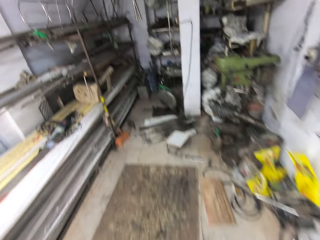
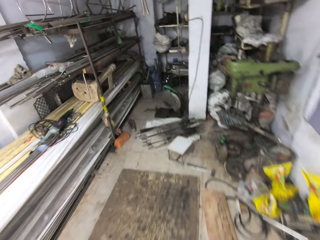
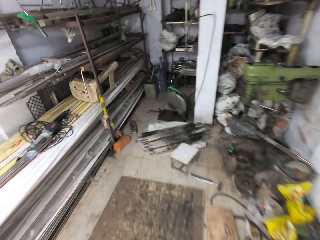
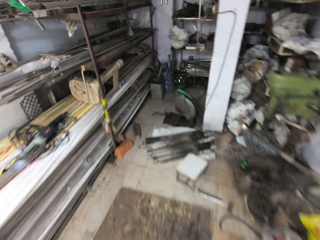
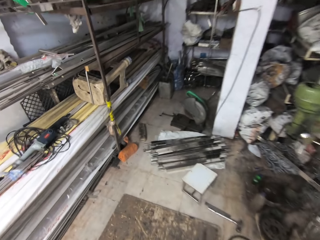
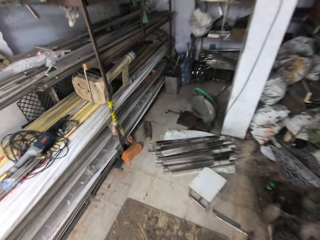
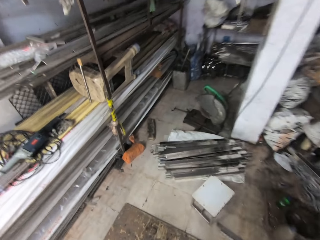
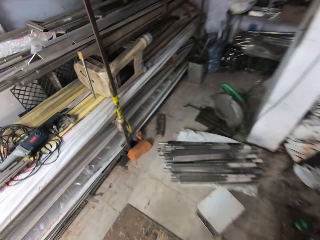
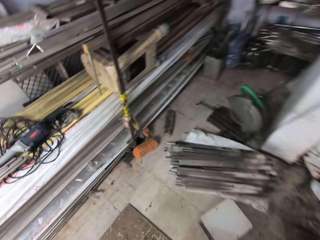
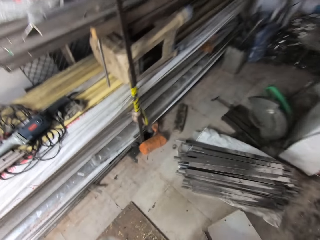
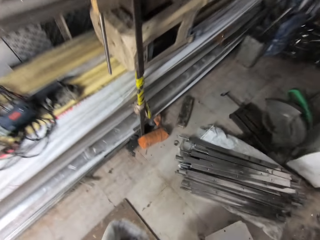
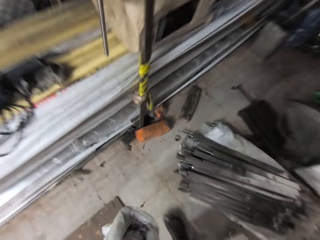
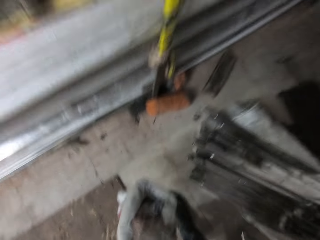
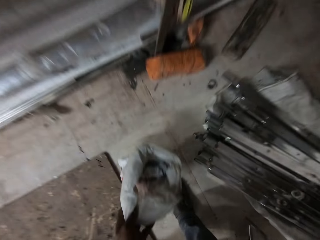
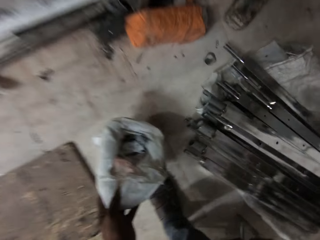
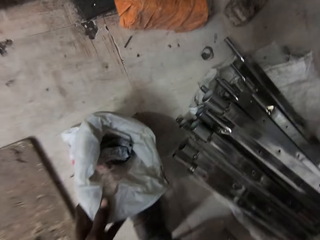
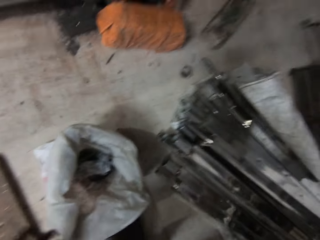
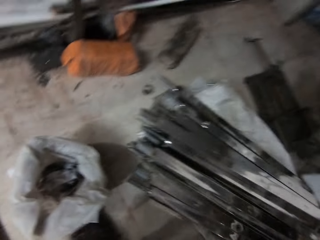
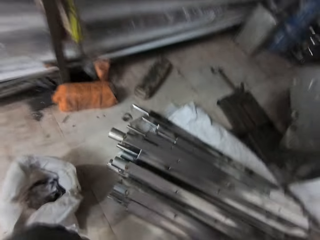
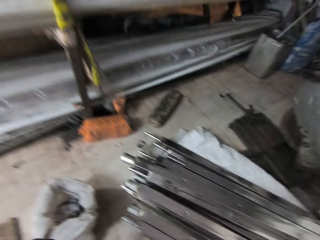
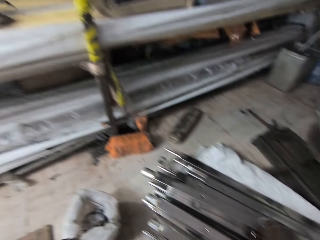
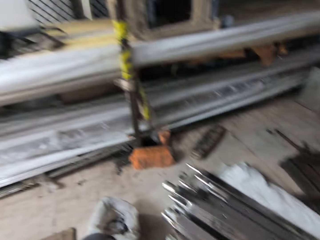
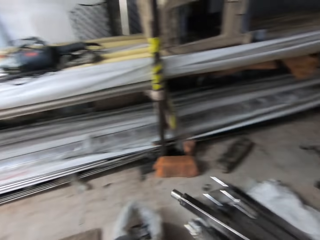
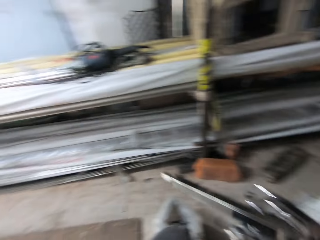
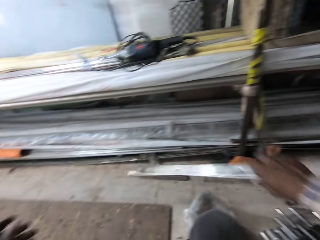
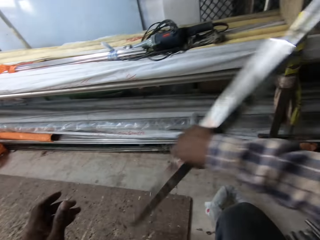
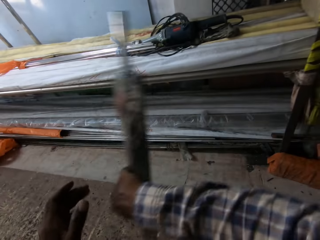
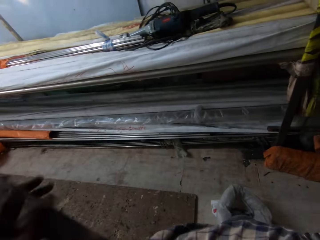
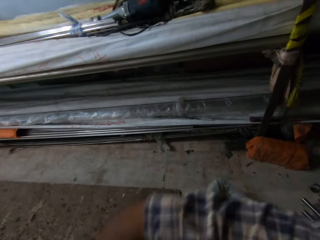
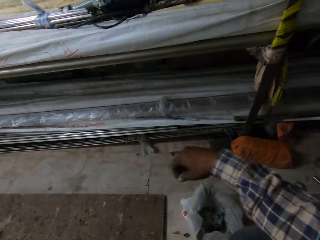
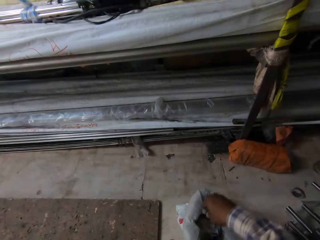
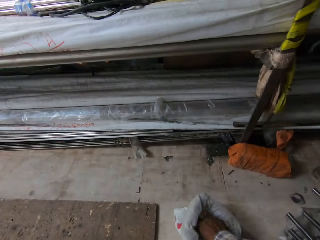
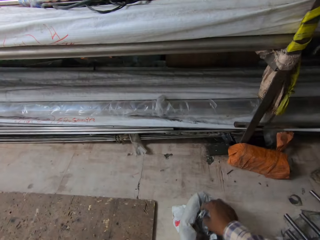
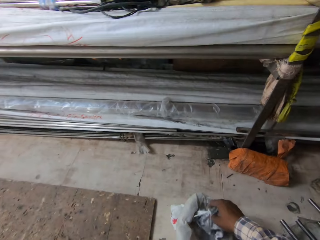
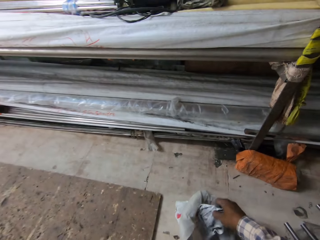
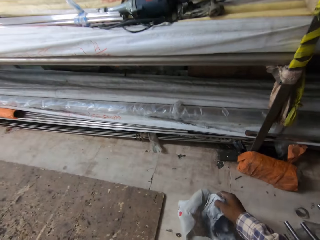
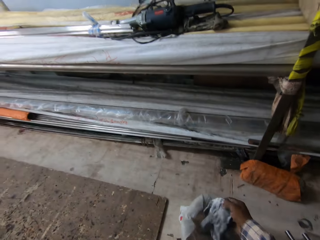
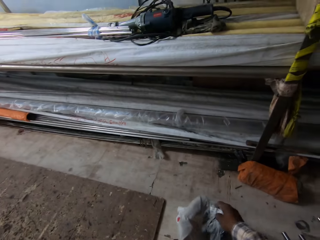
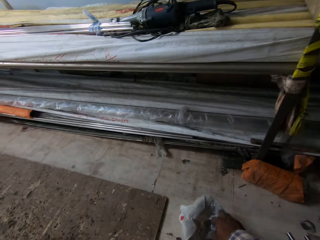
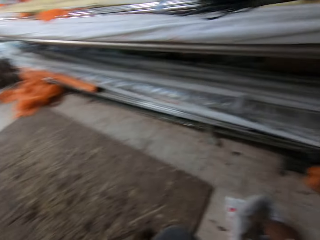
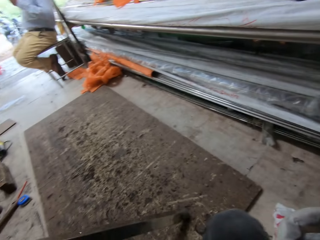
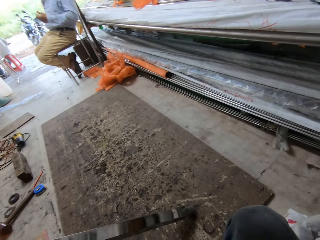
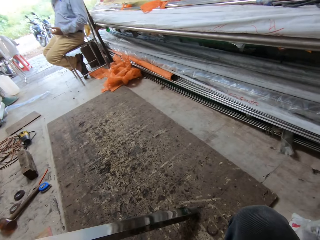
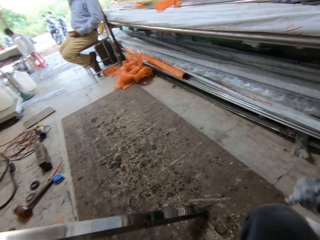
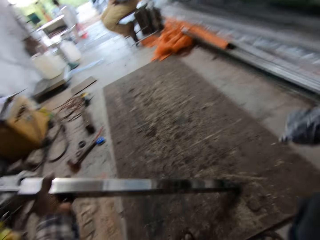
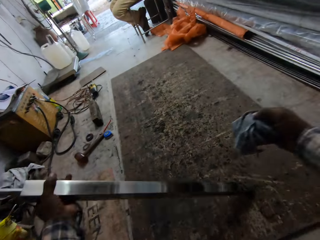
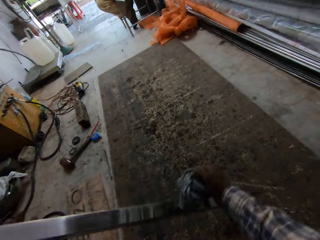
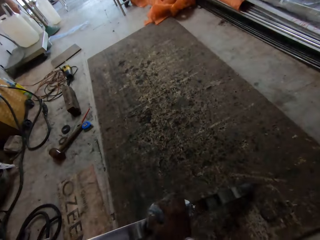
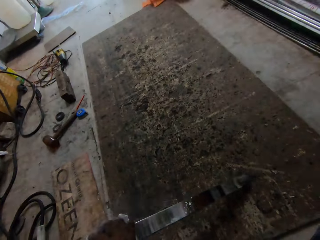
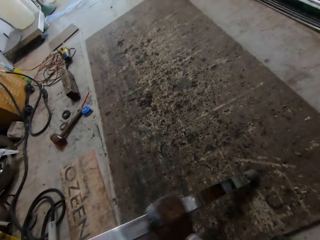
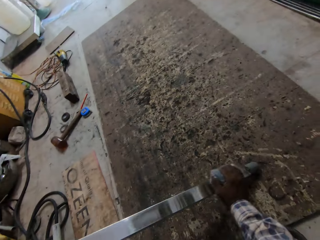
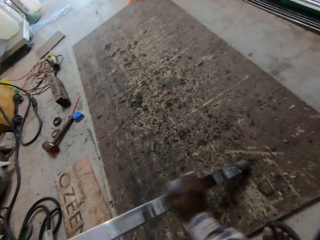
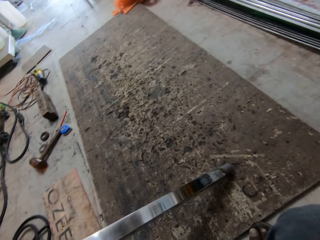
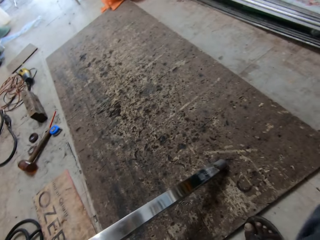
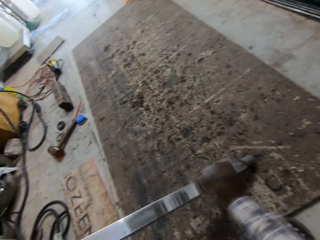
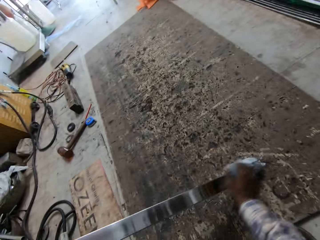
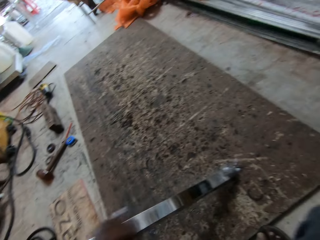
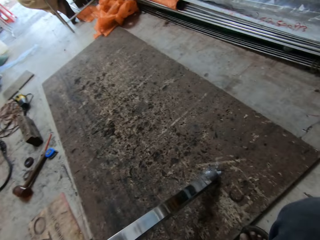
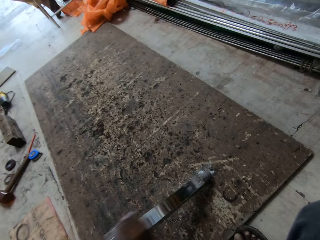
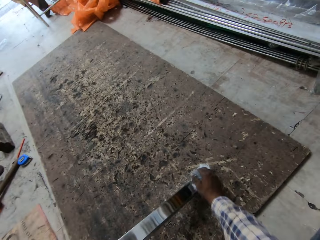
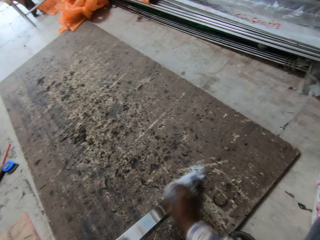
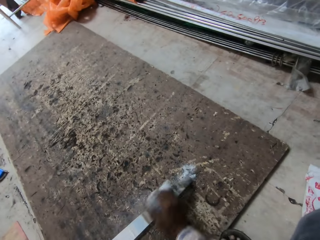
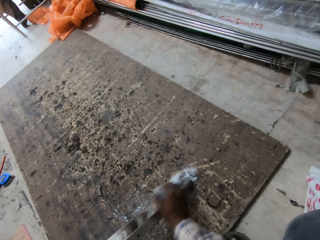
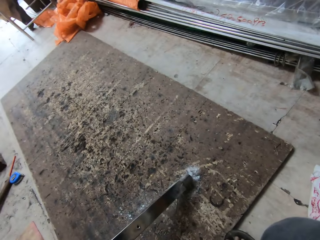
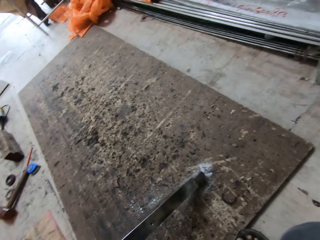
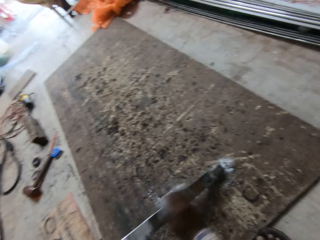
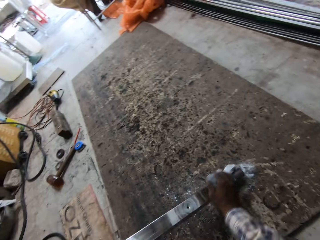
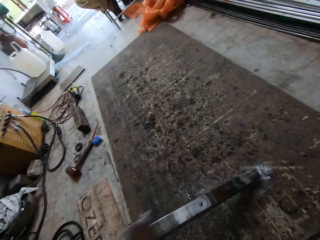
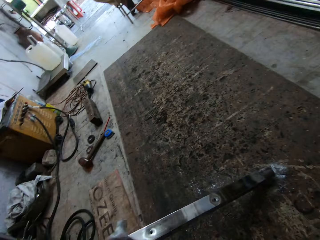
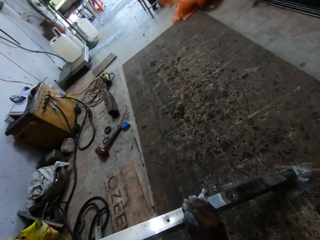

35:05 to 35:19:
The camera wearer drops the white sack on the floor with his left hand. He picks up an iron rod from a pile of iron rods on the floor with his right hand. He holds a metal. He passes the iron rod in his right hand to his left hand. He picks up a piece of cloth from the white sack on the floor with his right hand. He cleans the iron rod in his left hand with the piece of cloth in his right hand.

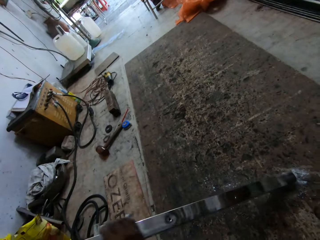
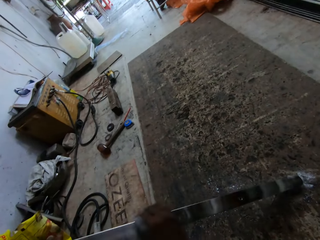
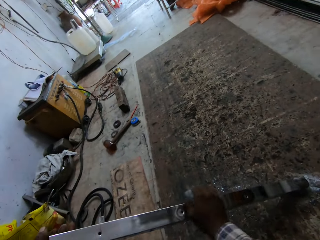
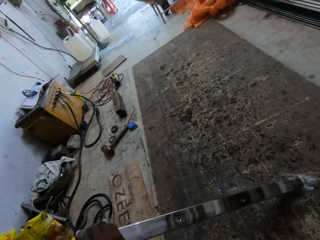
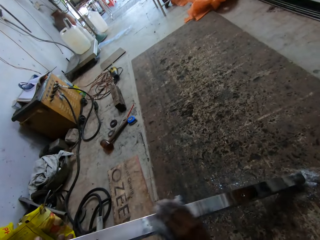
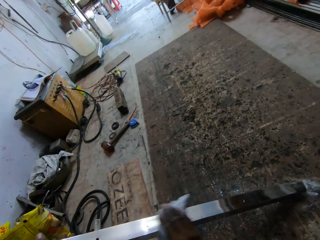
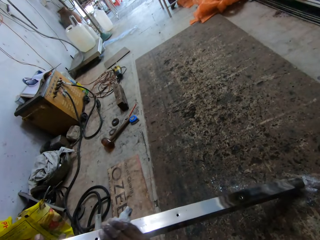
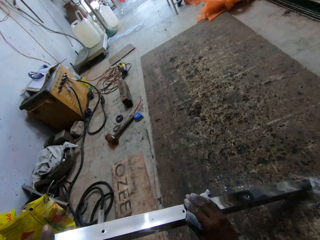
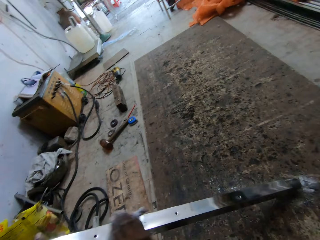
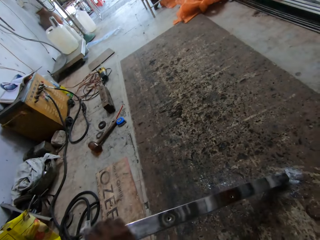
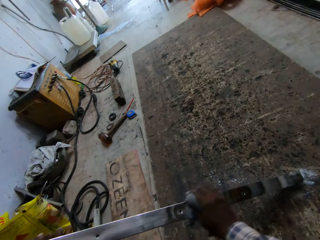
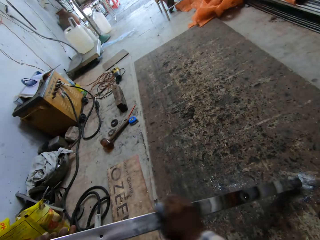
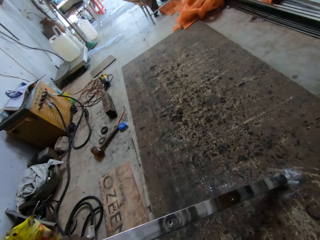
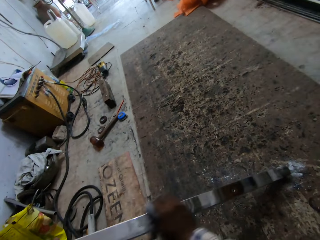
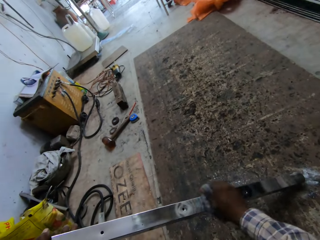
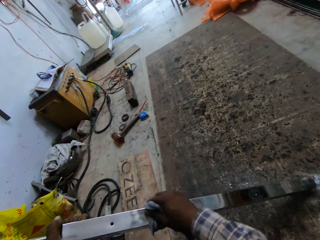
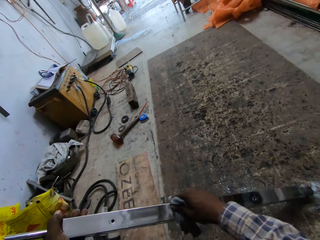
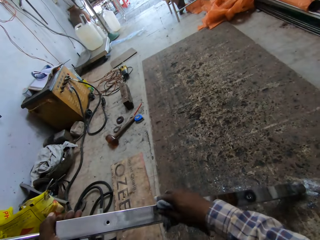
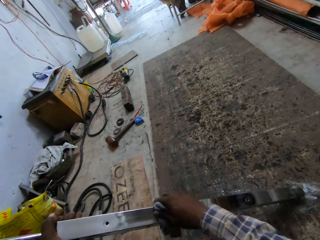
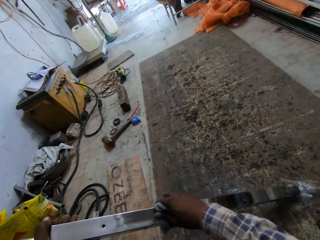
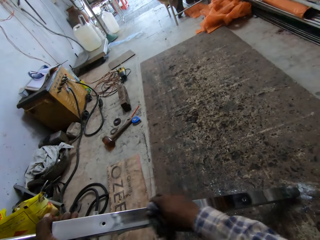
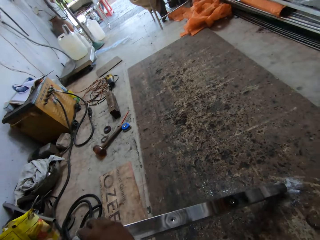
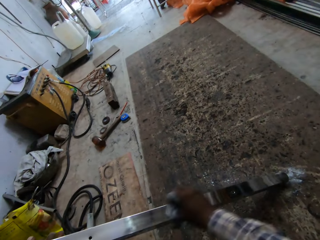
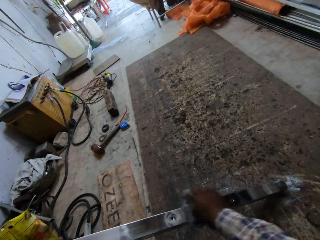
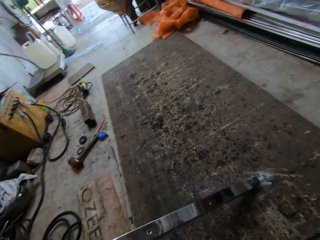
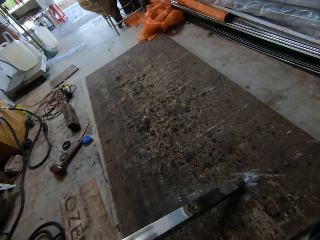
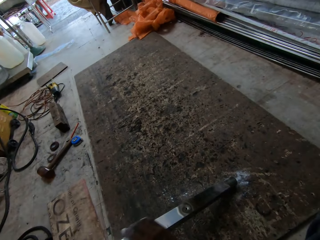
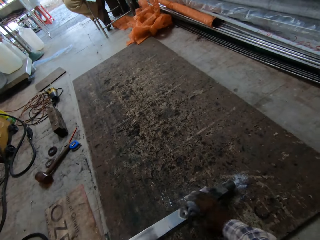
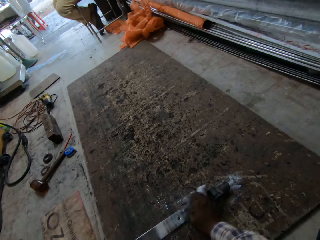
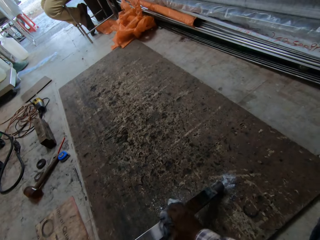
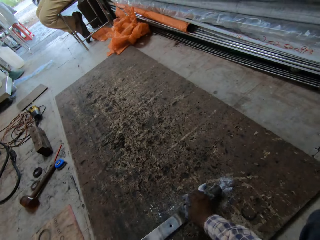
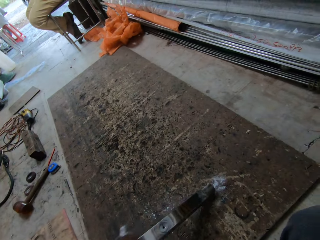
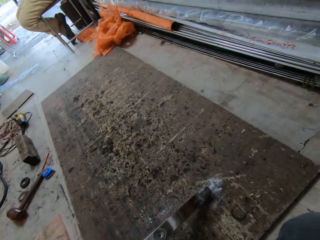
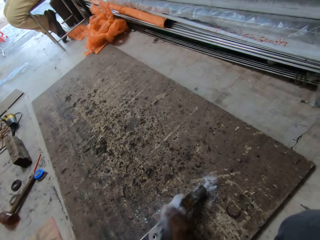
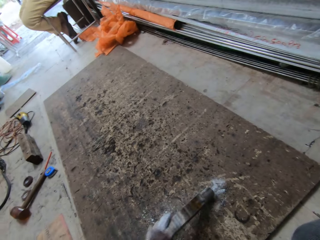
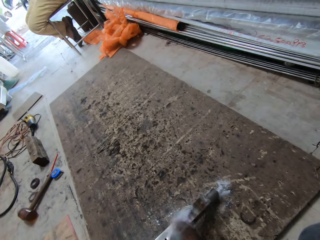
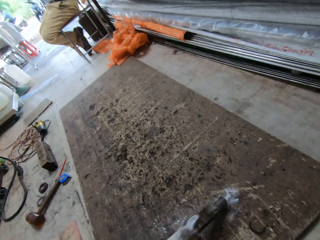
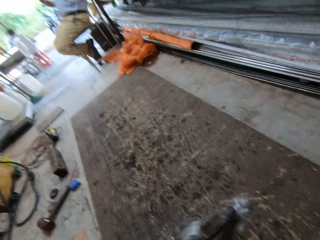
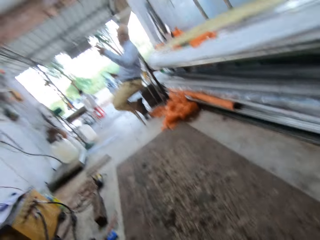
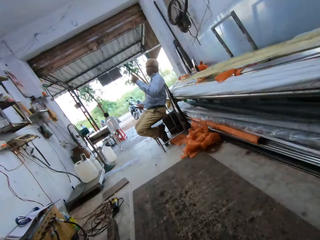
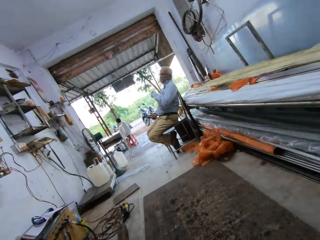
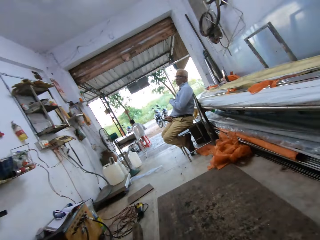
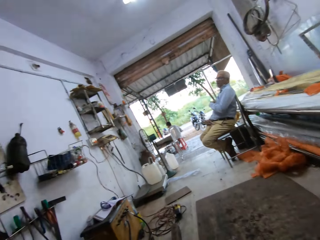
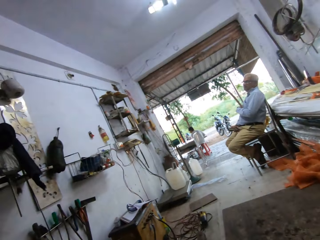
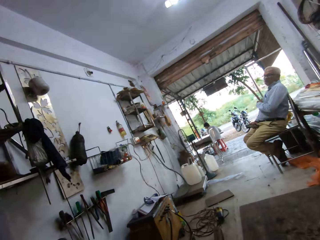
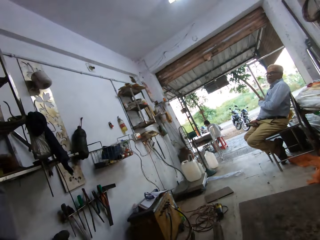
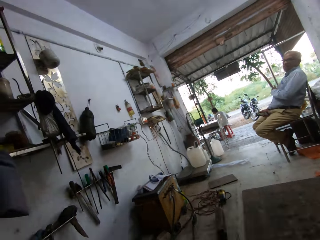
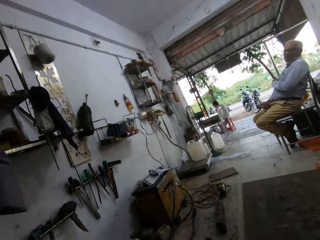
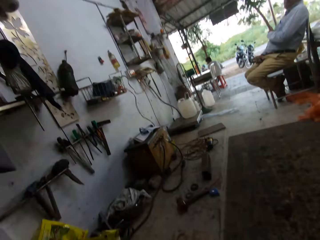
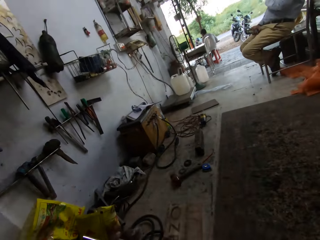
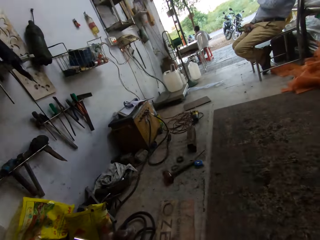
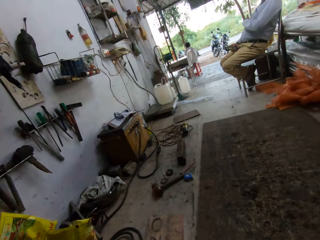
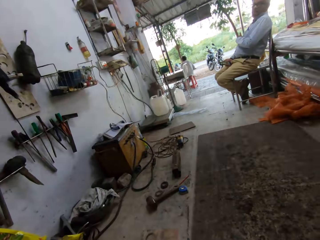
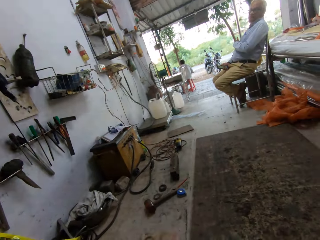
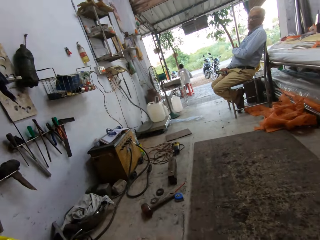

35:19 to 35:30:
The camera wearer looks around.
